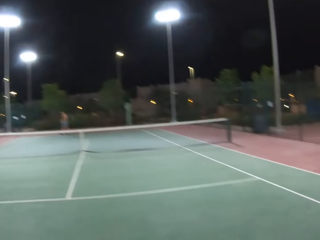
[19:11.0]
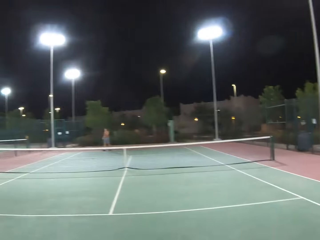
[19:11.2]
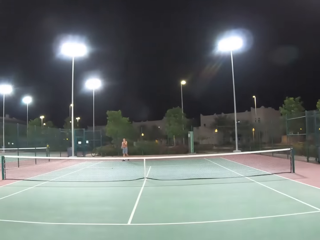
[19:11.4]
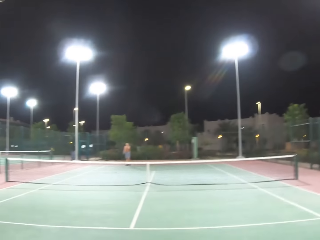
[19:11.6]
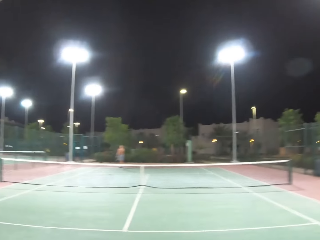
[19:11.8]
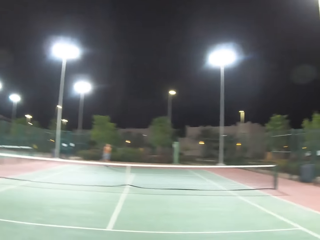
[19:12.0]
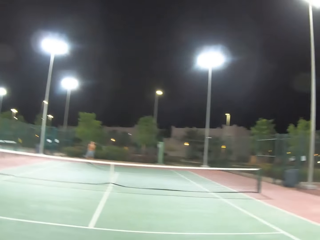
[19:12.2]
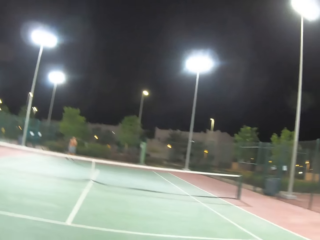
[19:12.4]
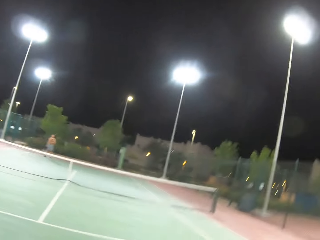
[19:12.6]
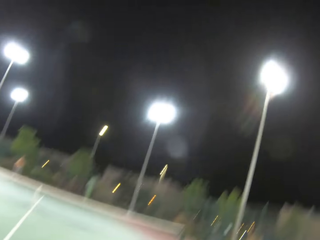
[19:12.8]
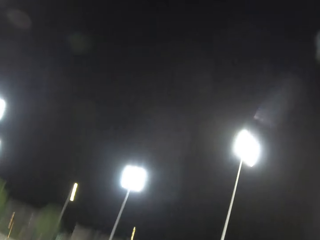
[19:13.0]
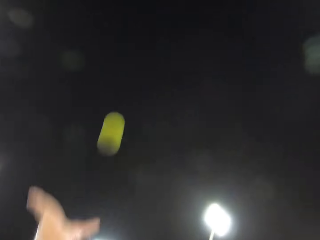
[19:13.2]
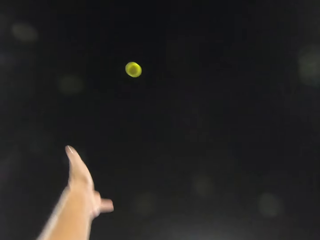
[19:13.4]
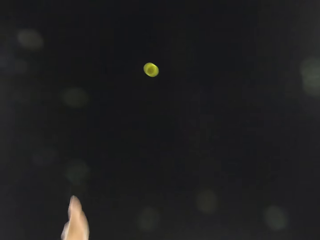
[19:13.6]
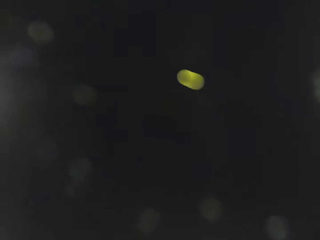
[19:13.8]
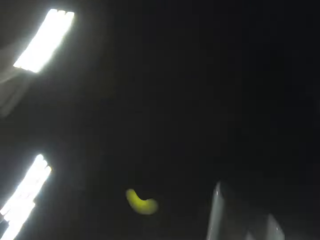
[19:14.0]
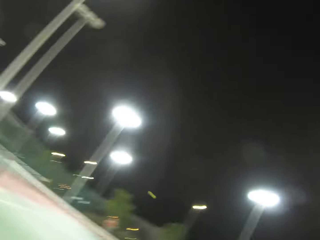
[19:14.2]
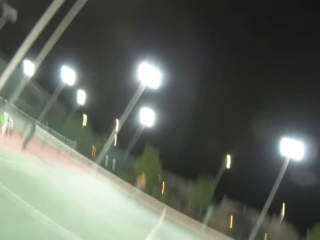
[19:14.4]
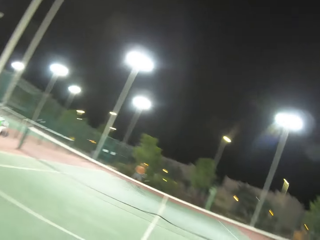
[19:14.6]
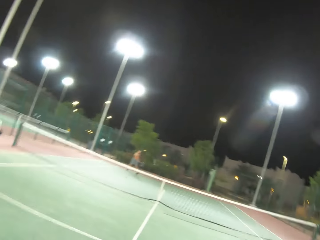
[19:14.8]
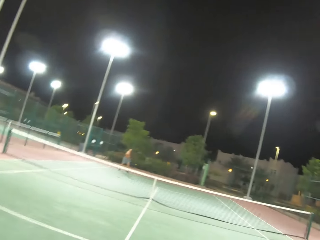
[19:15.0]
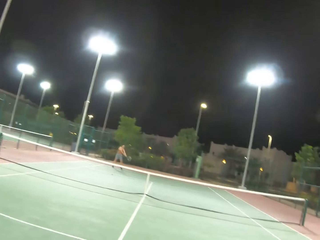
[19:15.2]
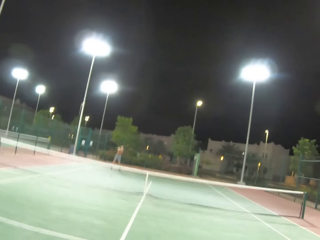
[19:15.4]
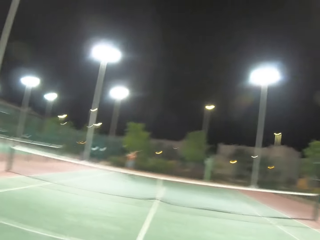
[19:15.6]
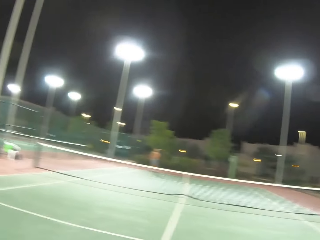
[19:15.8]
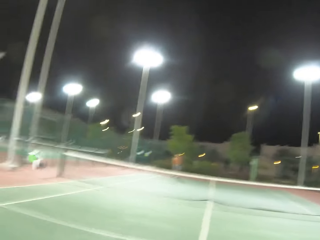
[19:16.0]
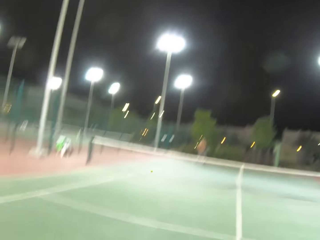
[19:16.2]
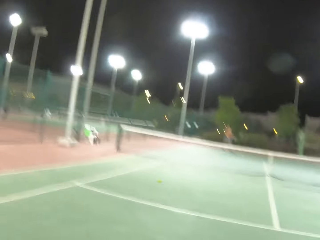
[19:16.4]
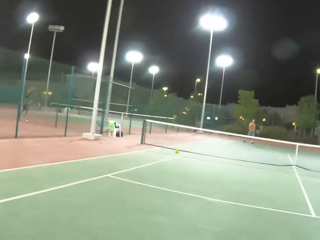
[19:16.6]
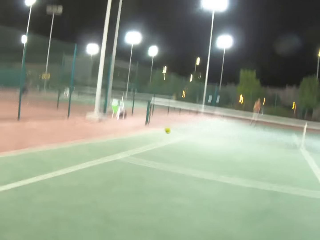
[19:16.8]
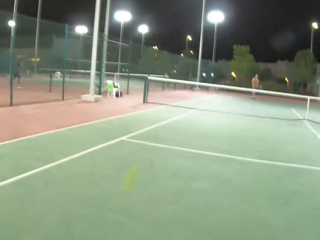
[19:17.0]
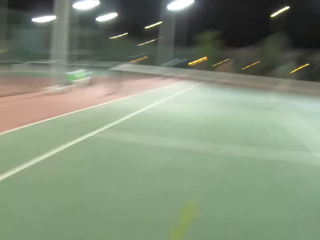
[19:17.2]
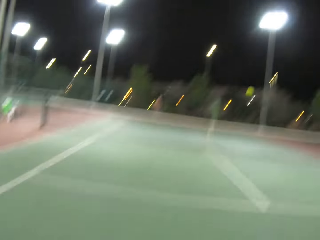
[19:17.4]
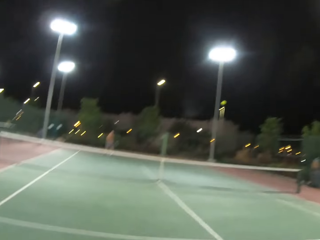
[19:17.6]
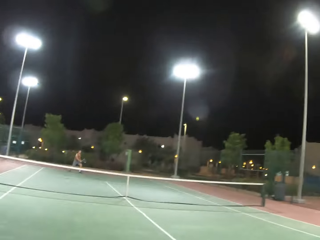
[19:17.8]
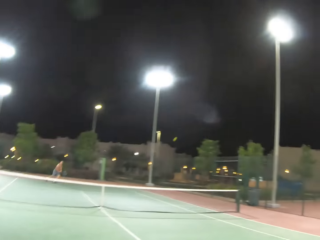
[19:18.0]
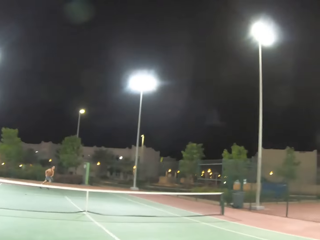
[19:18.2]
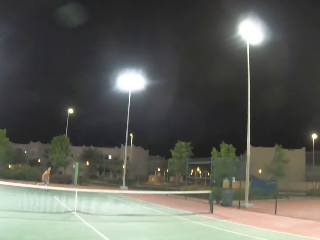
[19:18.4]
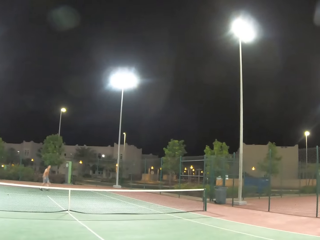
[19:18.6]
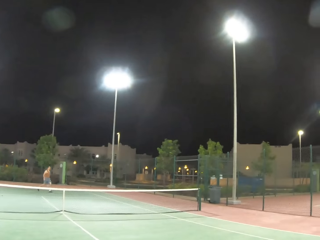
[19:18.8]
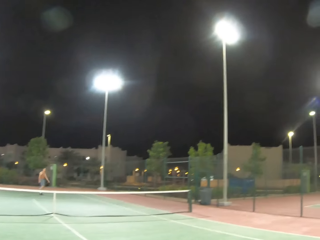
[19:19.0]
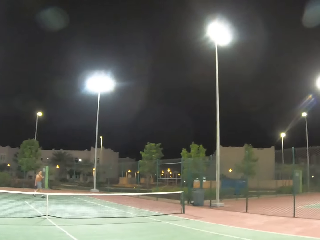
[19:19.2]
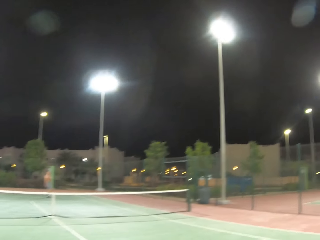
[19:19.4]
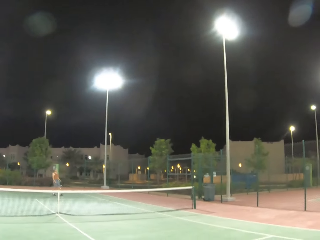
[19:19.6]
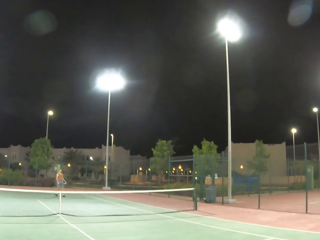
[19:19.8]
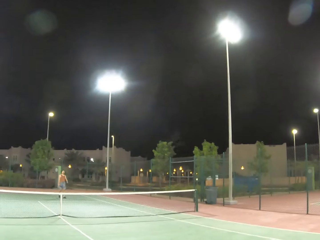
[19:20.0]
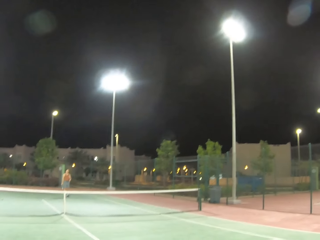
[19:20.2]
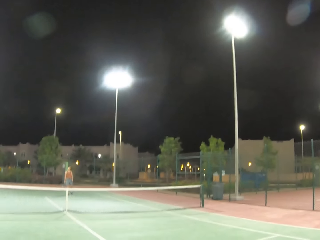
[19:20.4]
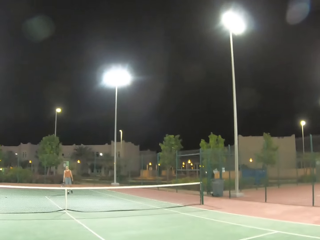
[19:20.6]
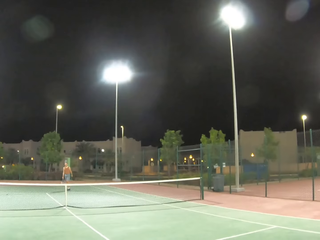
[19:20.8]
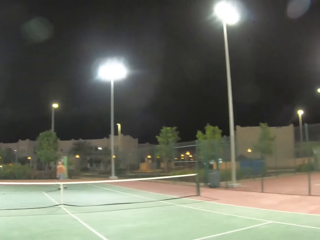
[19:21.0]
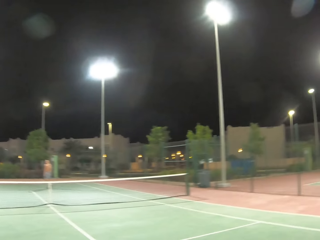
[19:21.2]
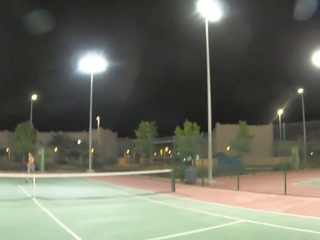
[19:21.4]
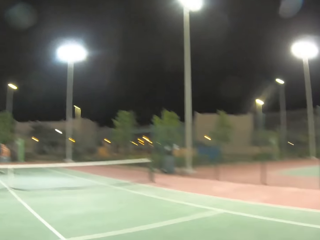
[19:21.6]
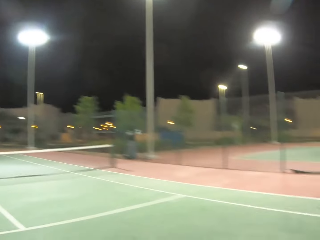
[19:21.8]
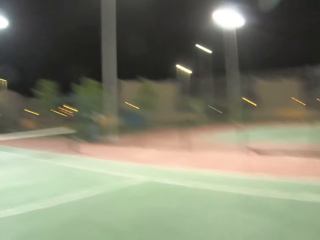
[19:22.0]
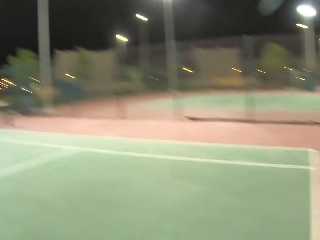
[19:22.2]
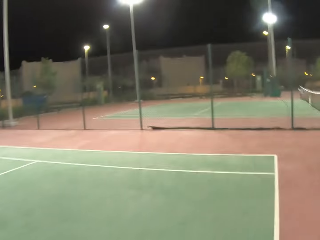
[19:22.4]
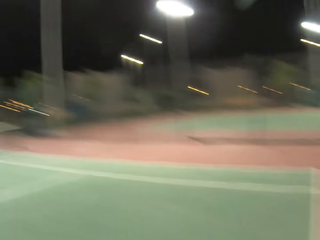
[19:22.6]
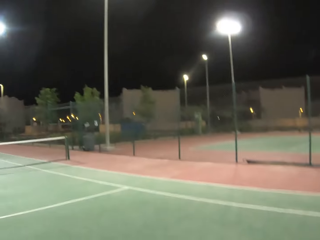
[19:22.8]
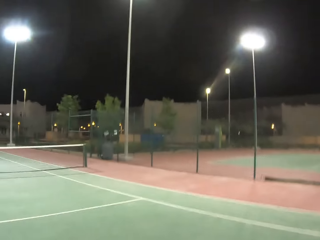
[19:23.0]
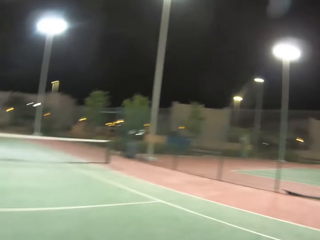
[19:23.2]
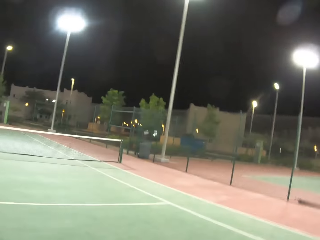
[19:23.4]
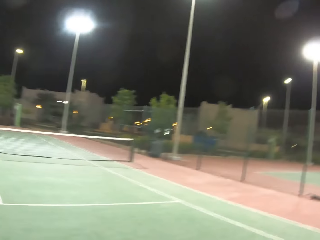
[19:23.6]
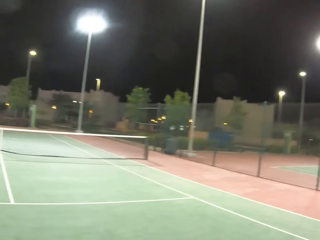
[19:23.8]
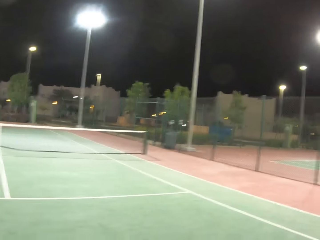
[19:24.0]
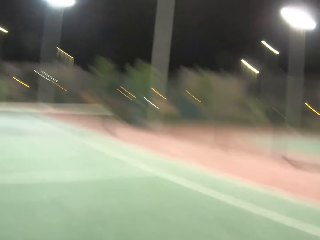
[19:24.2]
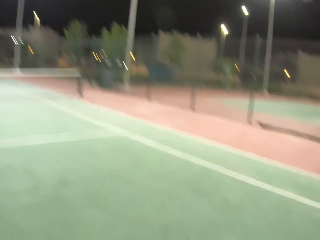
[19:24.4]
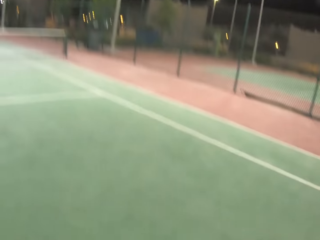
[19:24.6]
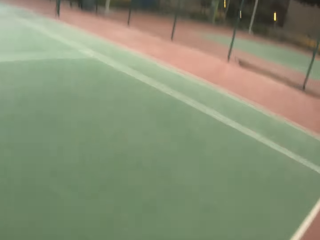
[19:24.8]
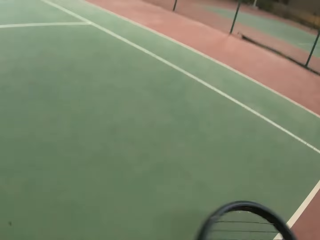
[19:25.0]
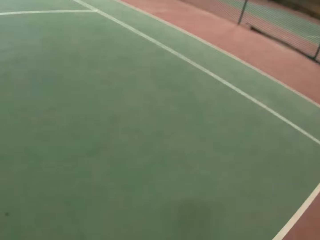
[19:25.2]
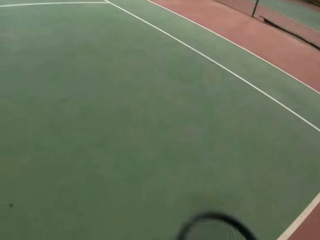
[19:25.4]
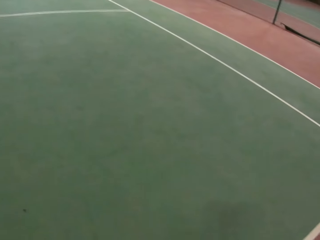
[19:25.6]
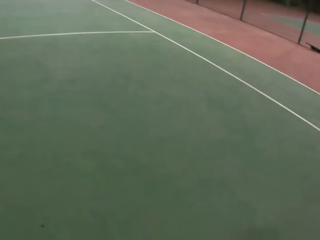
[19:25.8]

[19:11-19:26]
The camera wearer serves a tennis ball in the court. A man walks around in the tennis court. The camera wearer walks around in the tennis court.

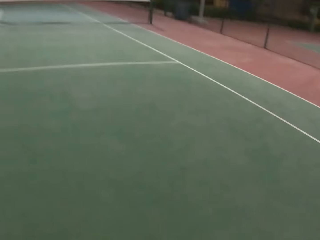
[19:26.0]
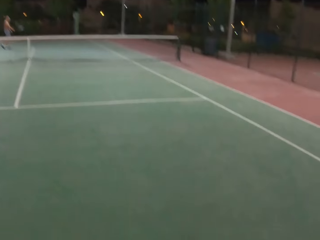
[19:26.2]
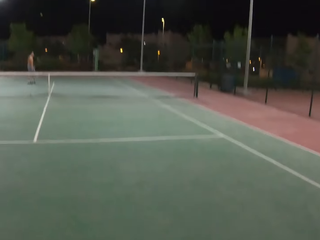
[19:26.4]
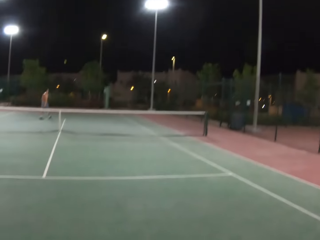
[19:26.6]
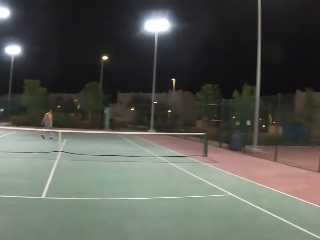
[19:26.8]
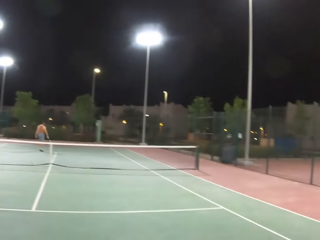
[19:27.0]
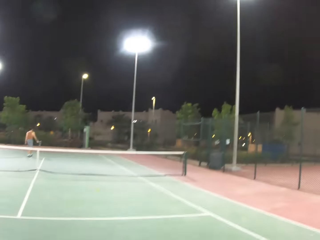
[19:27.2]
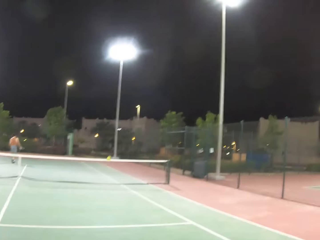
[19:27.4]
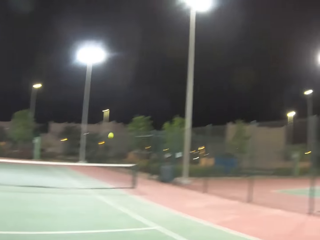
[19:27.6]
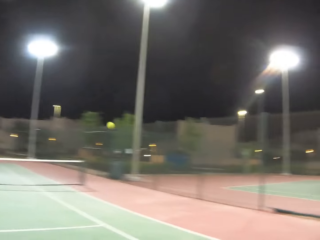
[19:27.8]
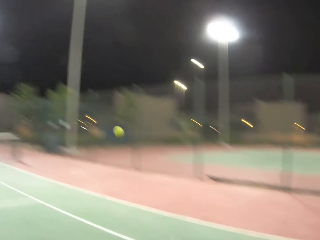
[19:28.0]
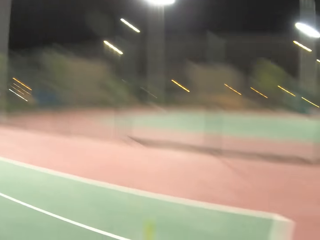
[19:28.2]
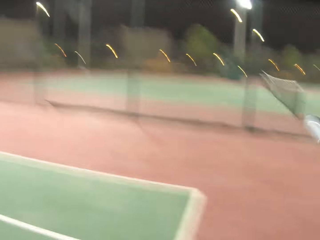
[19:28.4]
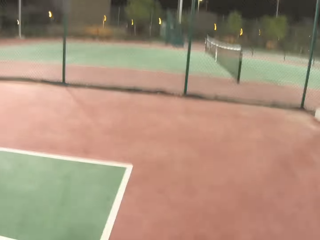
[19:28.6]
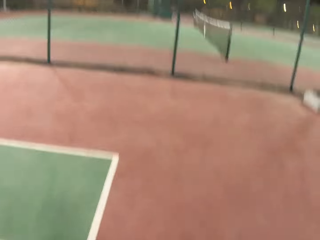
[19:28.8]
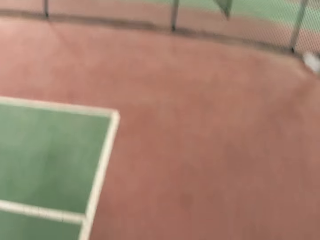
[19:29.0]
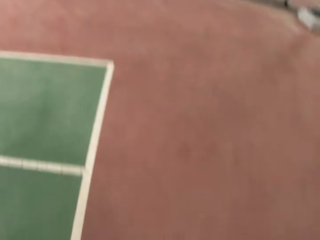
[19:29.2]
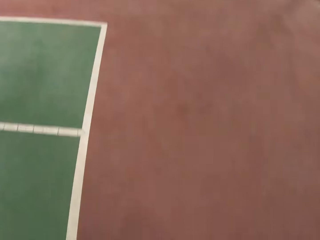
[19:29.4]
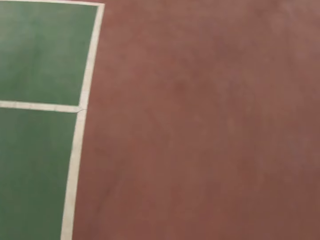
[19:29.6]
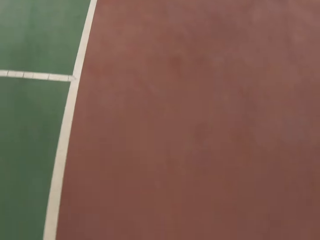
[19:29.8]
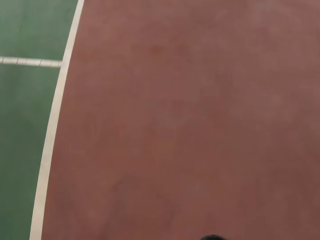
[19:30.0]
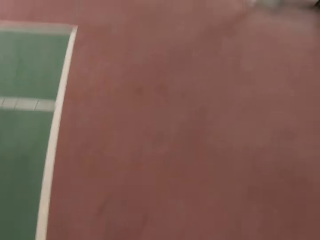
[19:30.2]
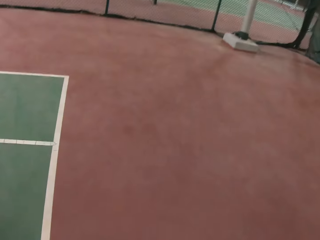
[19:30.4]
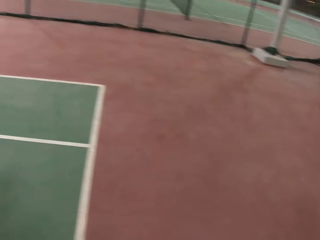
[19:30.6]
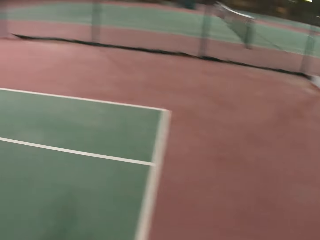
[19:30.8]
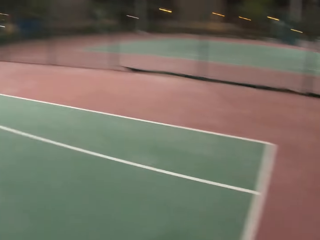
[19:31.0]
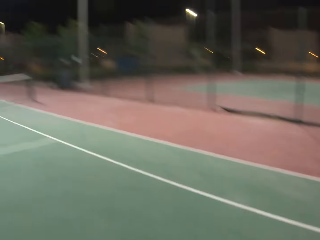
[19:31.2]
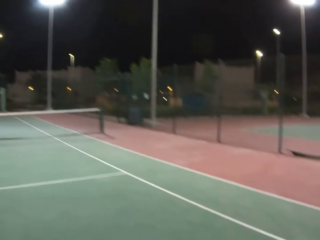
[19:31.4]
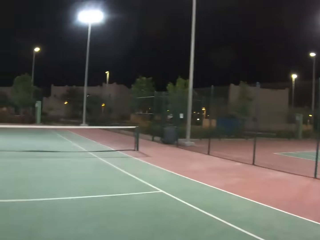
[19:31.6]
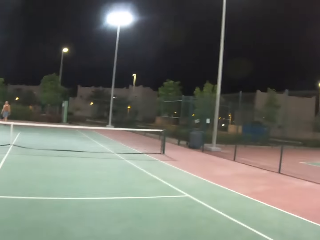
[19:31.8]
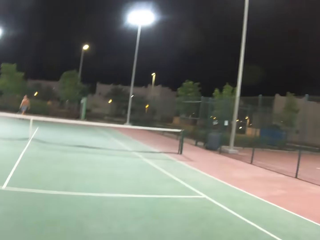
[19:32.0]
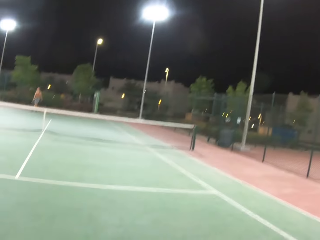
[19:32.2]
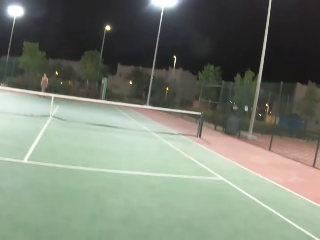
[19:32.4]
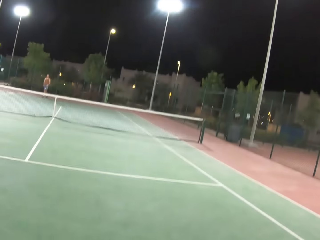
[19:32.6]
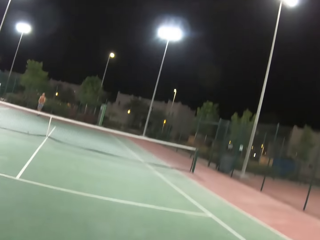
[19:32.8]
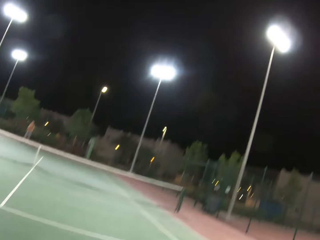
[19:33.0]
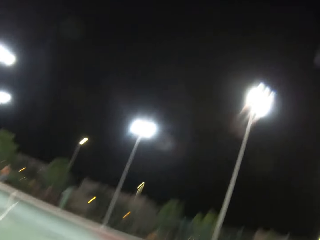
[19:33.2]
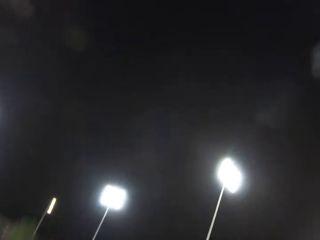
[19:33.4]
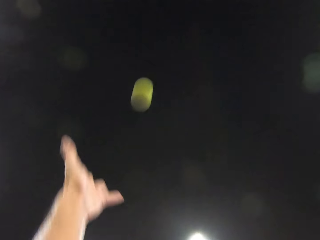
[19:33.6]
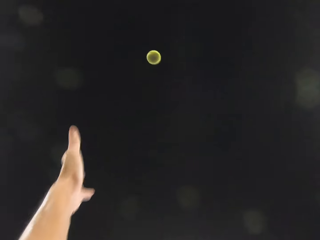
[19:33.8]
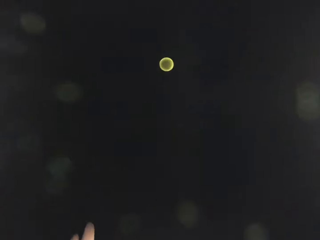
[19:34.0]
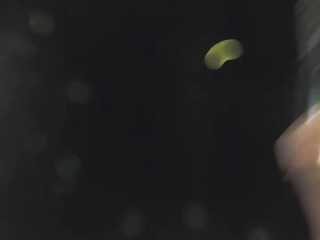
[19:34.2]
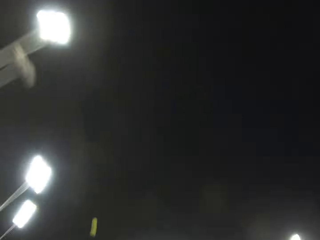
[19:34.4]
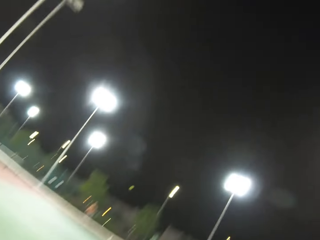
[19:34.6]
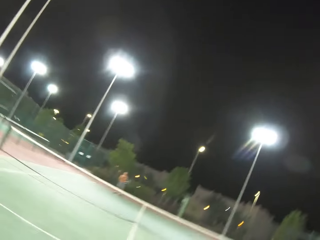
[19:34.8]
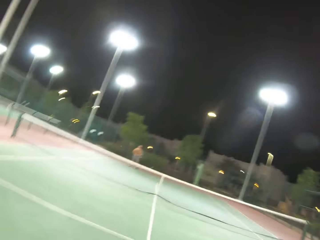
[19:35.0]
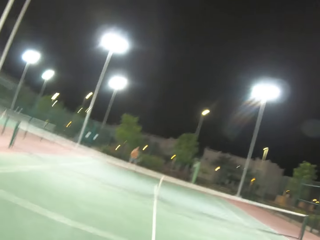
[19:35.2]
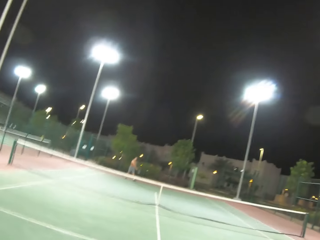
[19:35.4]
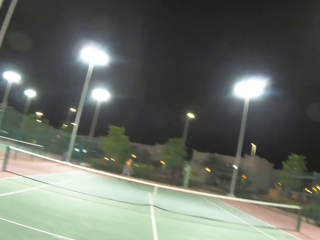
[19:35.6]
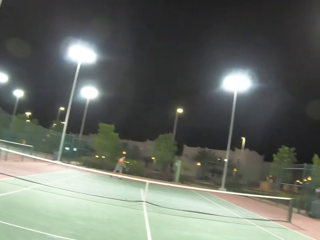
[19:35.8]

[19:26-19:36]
The camera wearer serves a tennis ball in the court.
